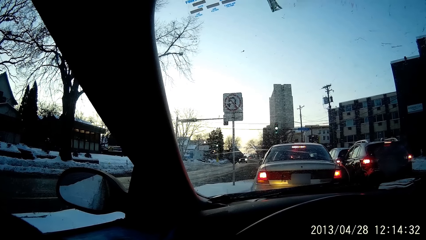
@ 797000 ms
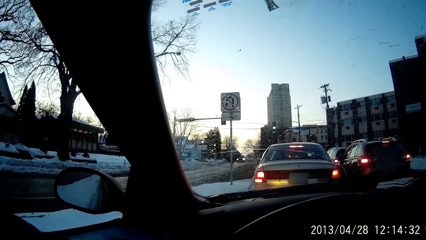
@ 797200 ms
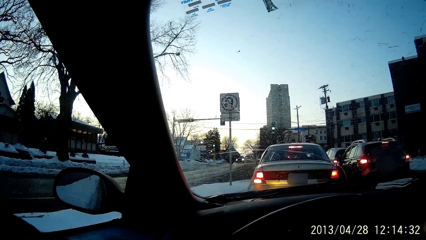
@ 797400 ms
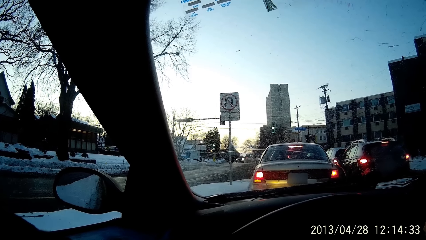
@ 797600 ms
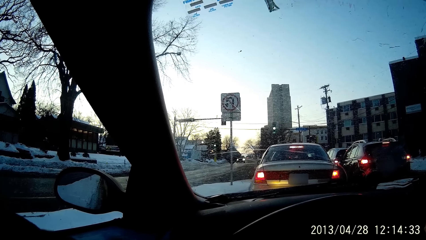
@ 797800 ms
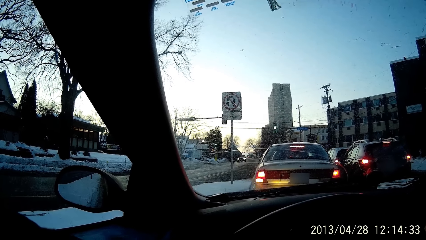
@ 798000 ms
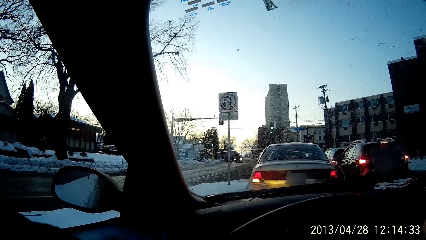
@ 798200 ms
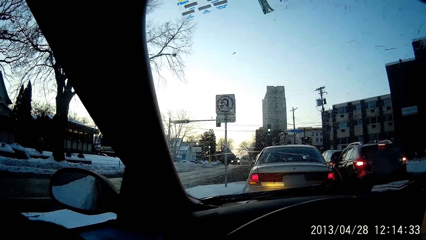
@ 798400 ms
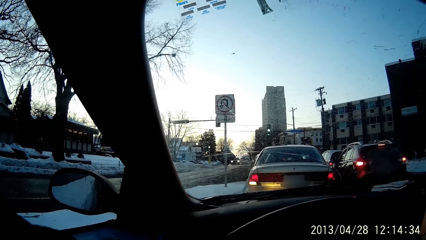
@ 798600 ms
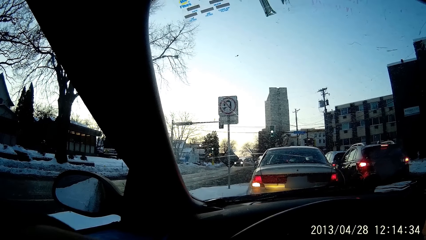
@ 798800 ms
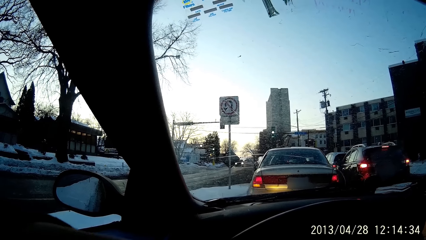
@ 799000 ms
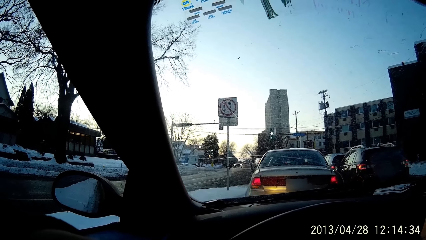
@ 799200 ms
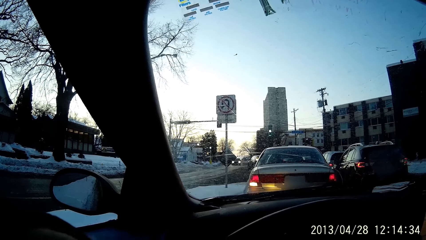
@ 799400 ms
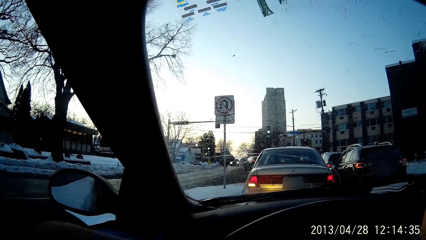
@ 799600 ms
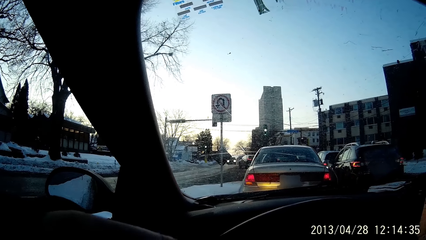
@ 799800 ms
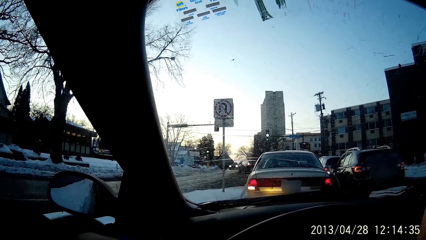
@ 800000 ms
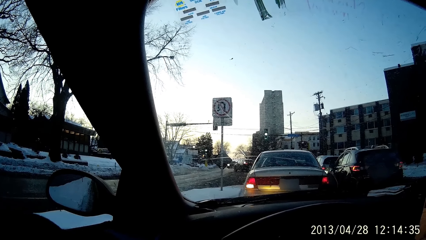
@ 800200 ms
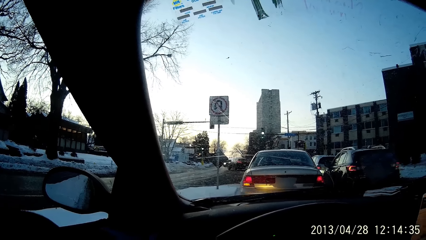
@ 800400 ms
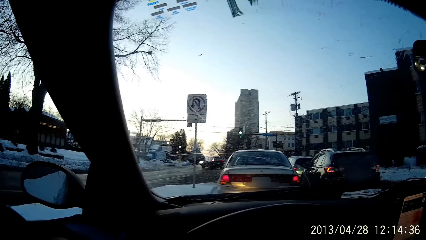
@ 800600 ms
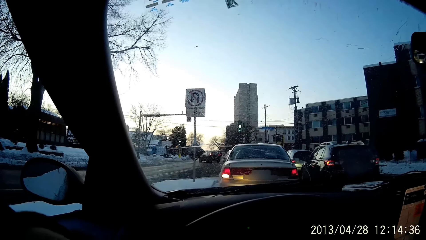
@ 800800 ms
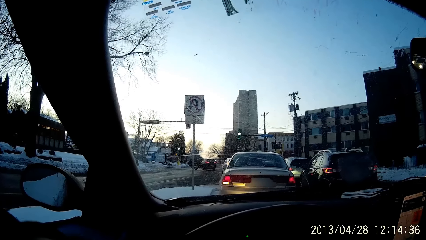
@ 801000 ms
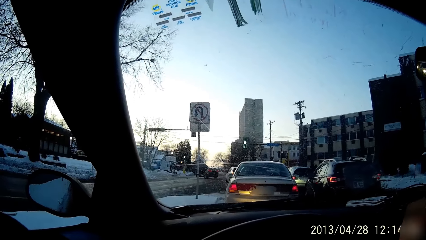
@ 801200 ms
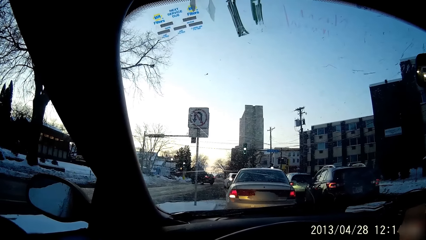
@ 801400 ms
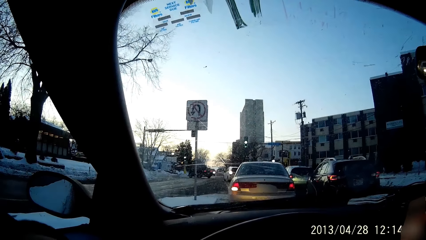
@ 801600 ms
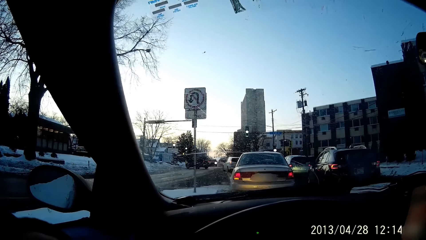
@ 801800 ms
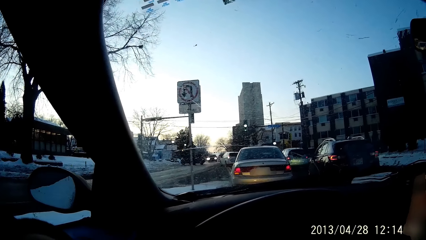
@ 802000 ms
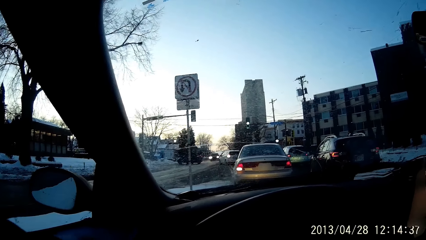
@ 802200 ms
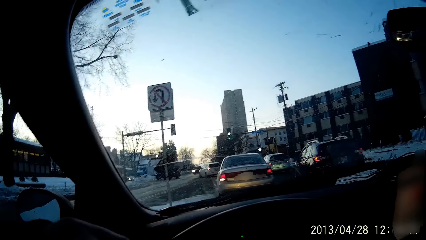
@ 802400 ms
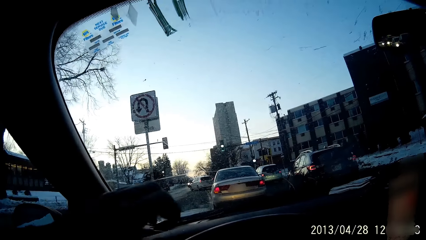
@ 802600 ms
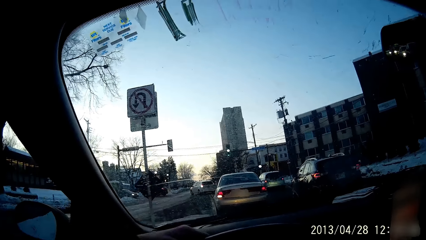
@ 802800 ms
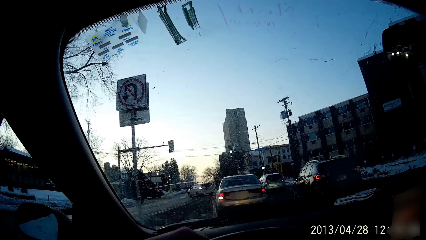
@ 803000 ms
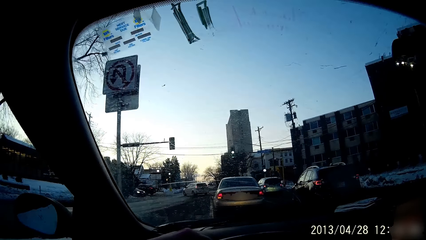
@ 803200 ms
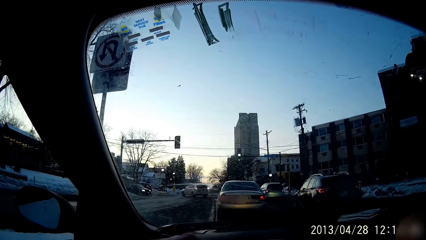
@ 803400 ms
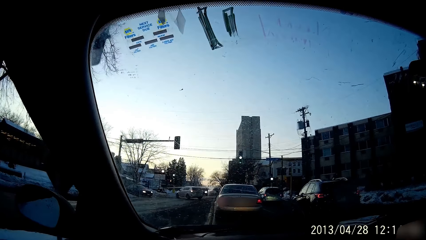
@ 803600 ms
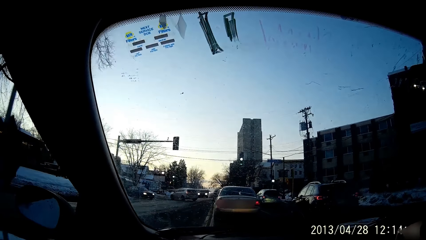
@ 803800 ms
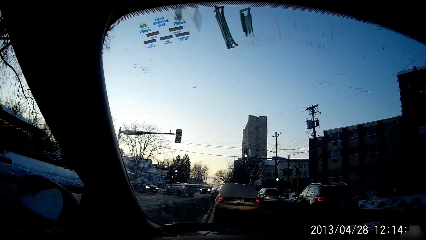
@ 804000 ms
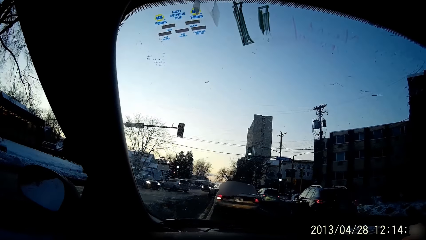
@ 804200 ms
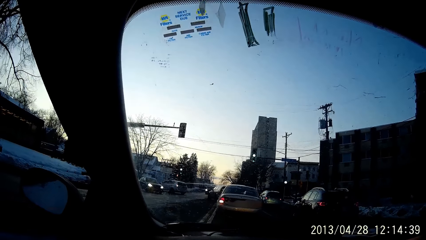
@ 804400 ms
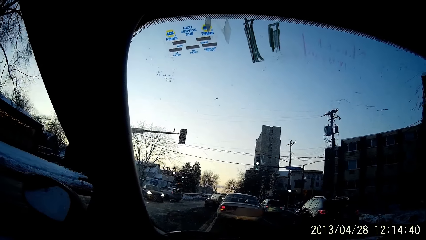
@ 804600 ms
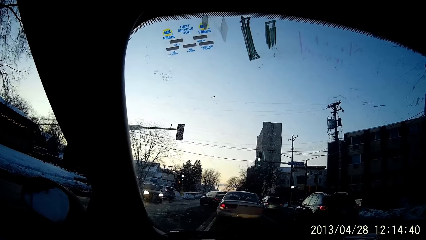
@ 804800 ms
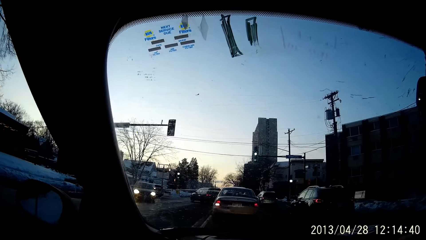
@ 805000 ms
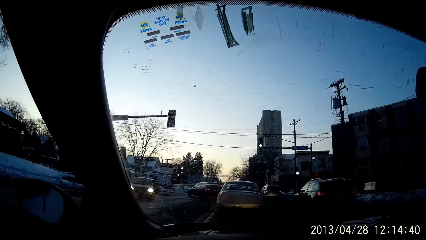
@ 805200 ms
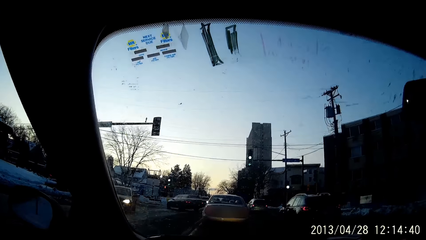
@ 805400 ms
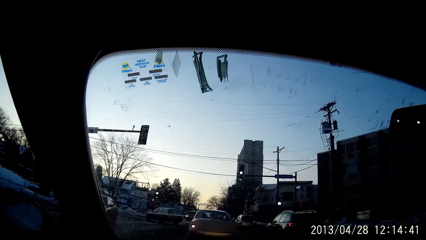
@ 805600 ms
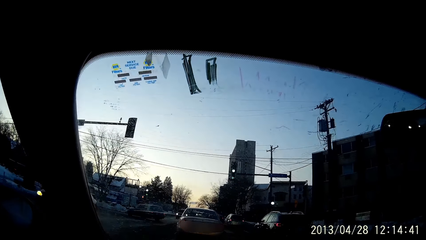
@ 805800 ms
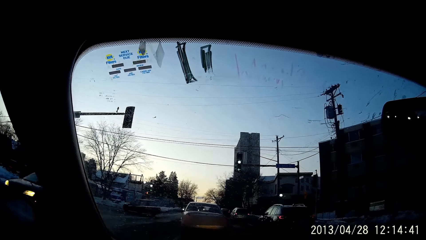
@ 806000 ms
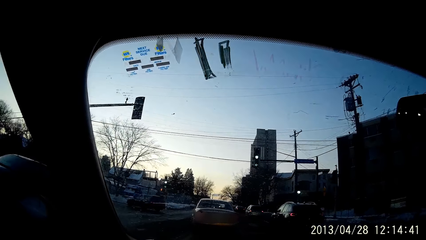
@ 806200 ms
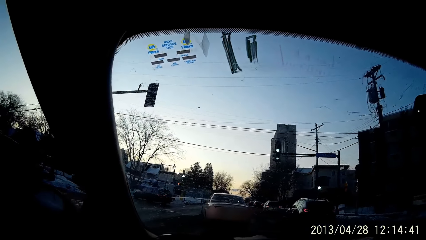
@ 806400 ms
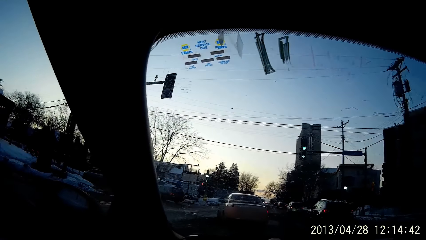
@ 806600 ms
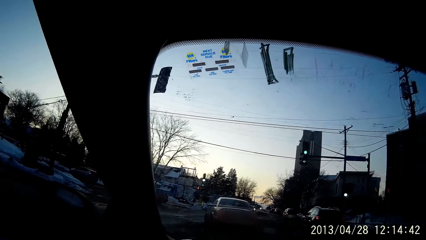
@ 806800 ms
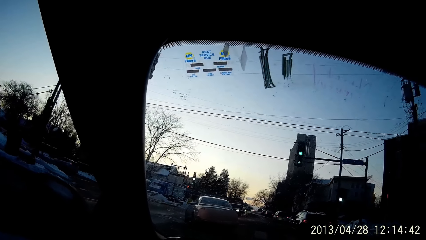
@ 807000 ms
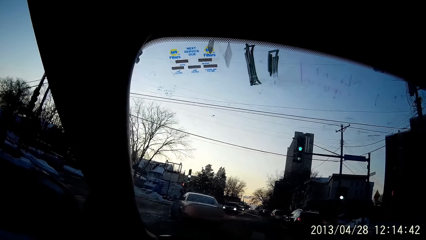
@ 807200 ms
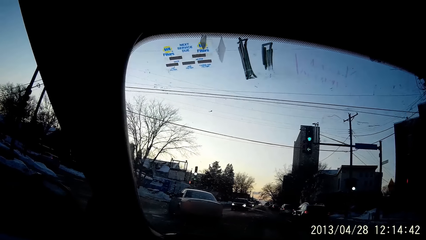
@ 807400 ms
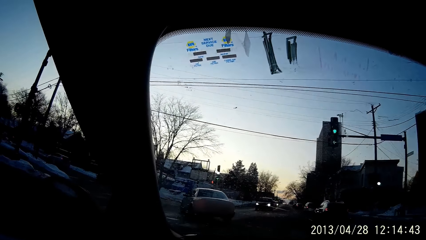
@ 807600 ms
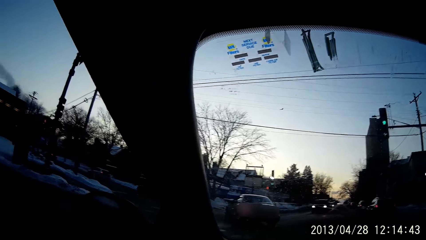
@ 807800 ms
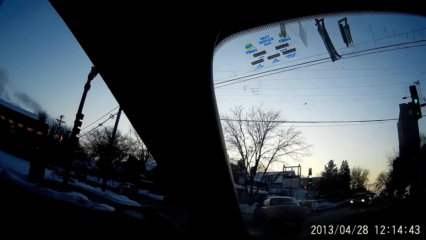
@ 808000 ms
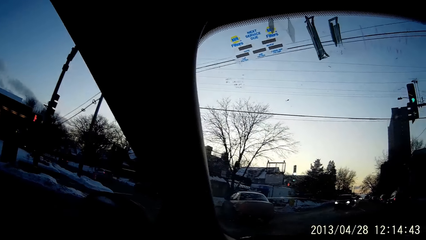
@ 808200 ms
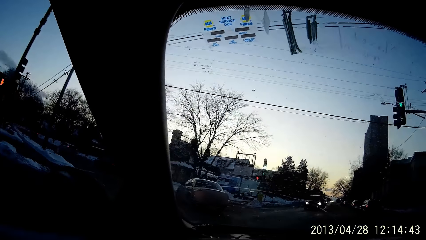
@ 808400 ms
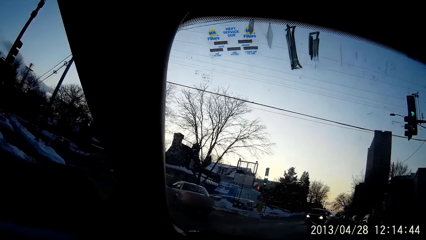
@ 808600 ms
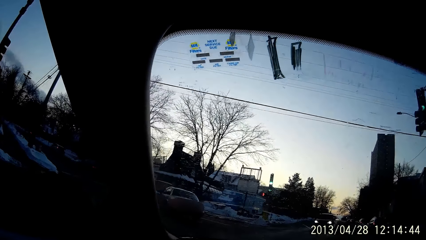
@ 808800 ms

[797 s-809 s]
The camera wearer drives a vehicle on the road with both hands and rotates on the steering wheel.

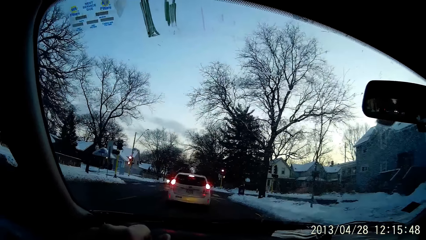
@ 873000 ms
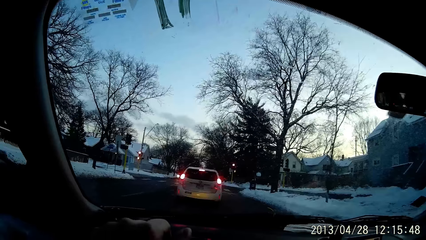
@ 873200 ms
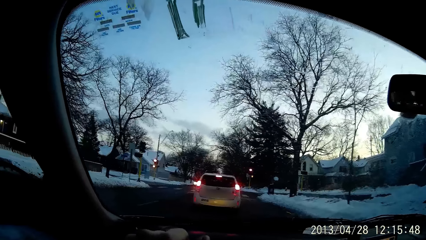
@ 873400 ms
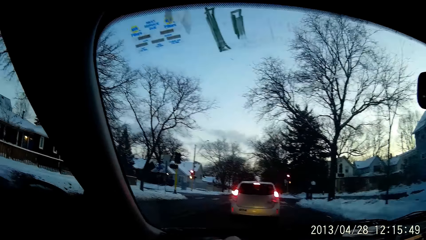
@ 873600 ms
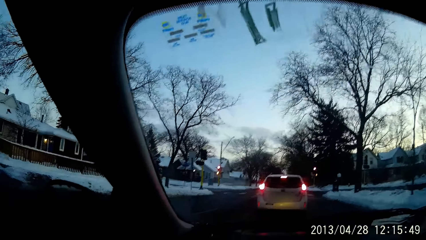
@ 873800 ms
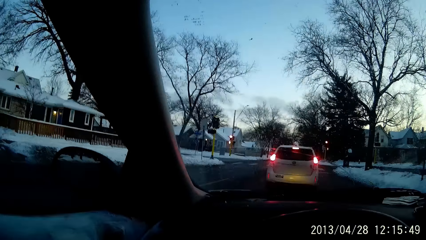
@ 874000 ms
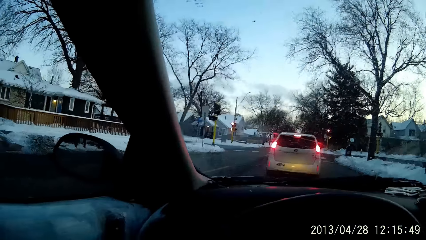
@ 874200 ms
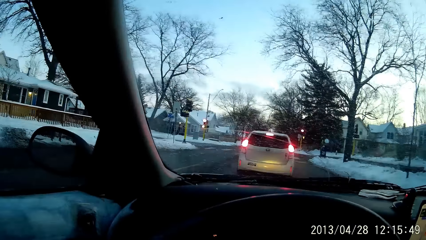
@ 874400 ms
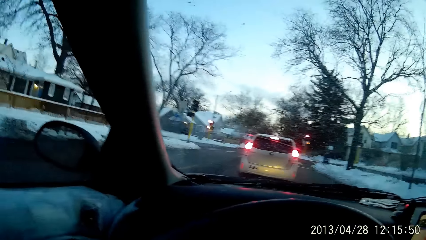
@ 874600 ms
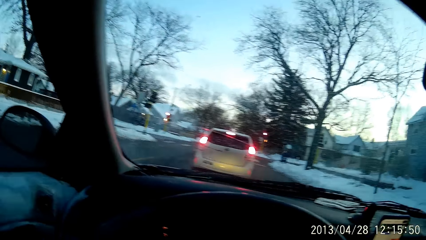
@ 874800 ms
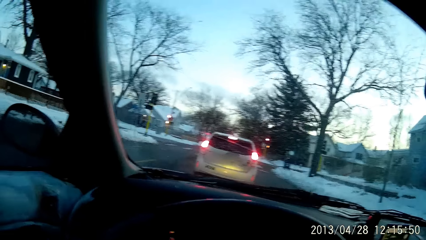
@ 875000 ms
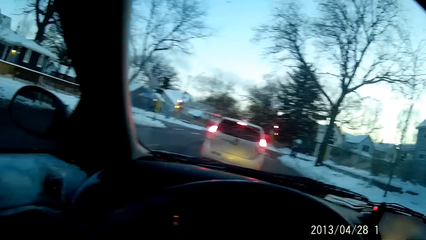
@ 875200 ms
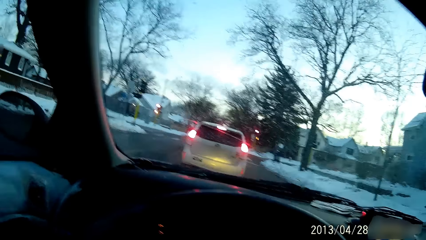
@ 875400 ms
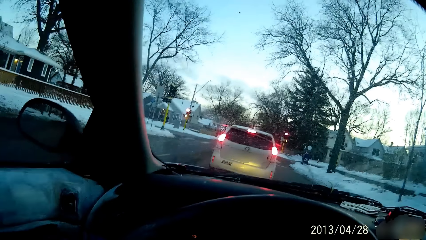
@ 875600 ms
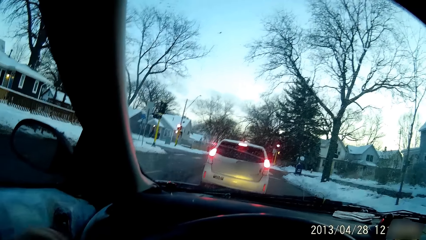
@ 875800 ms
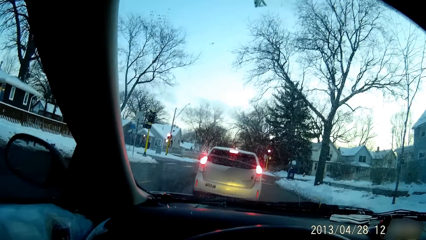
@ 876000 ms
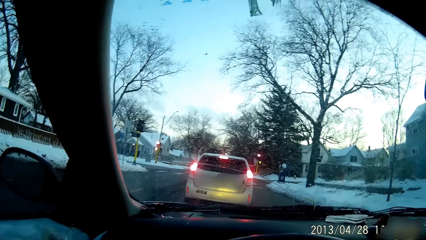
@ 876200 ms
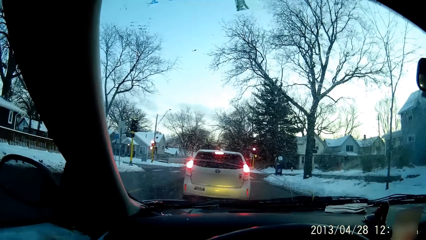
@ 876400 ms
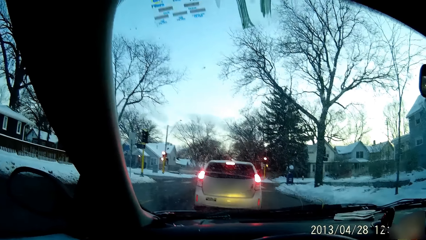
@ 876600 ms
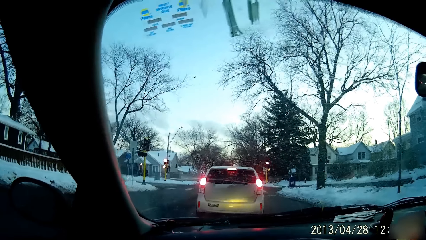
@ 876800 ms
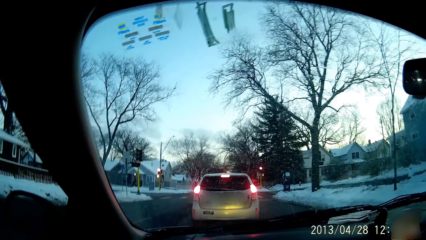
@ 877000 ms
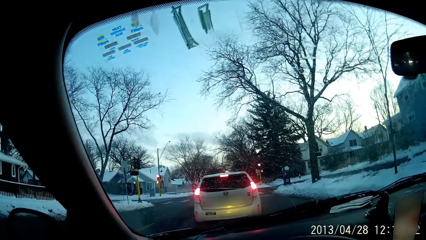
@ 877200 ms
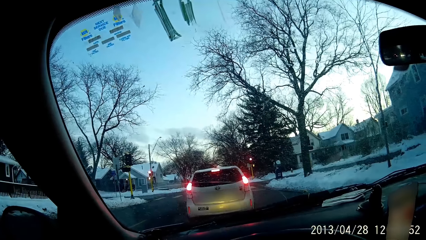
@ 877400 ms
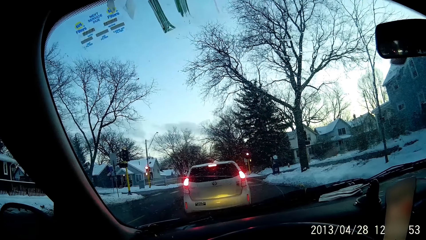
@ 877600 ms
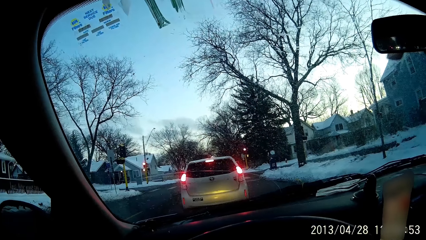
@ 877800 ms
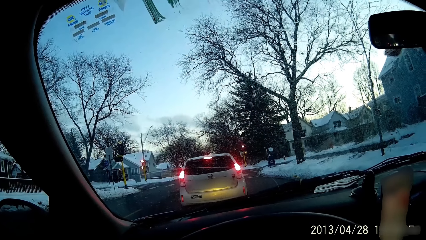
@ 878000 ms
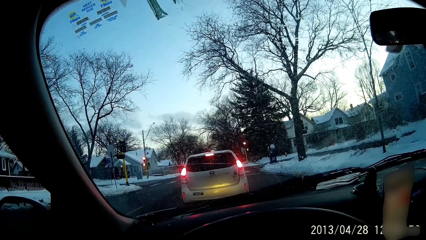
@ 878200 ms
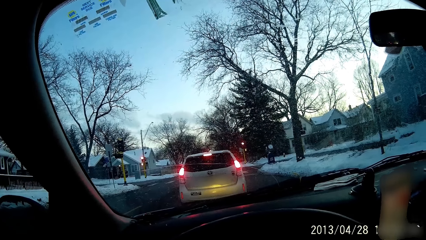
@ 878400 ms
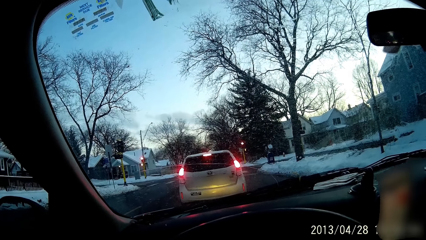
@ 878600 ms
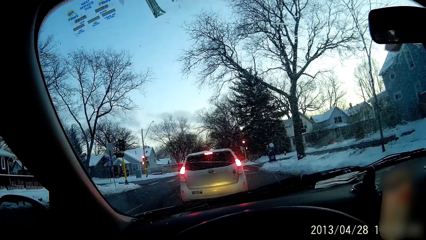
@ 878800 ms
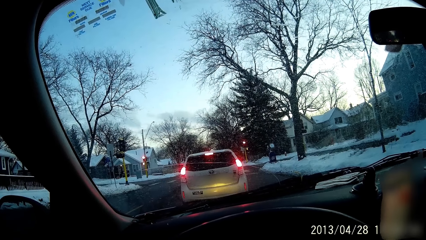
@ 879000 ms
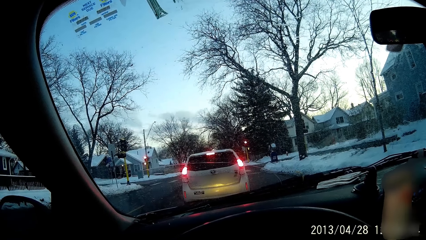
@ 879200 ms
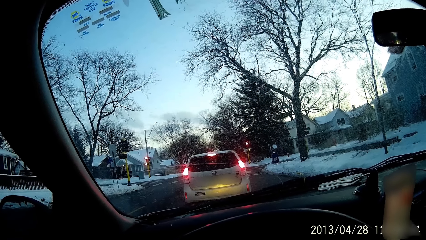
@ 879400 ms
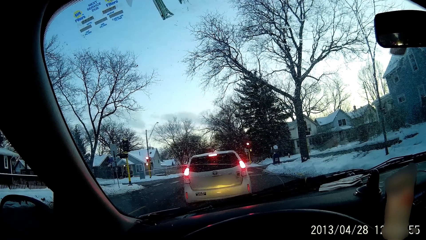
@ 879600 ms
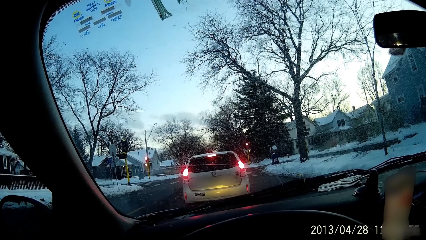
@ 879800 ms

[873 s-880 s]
The camera wearer stops at a red traffic light.
